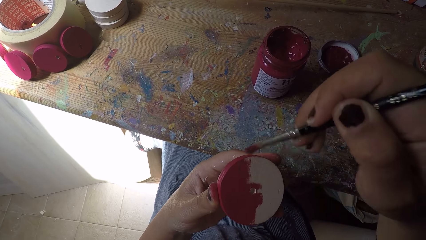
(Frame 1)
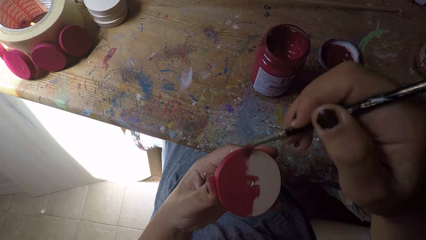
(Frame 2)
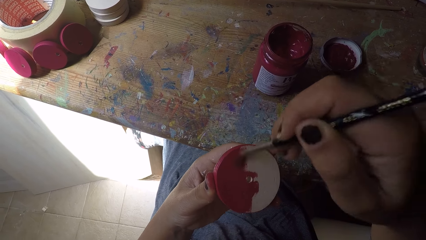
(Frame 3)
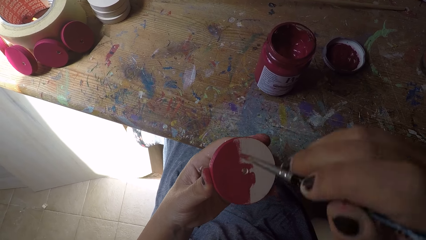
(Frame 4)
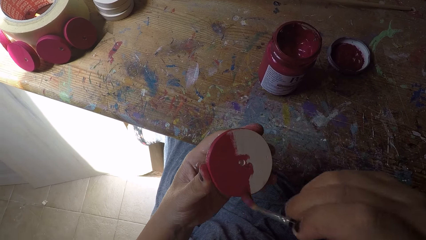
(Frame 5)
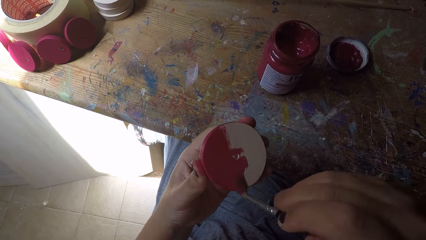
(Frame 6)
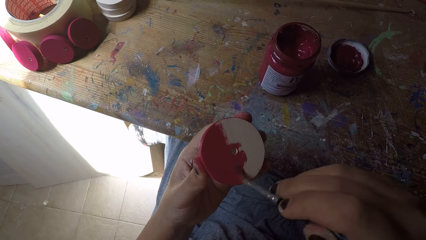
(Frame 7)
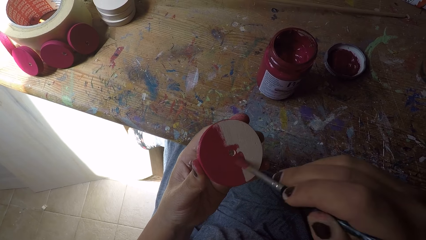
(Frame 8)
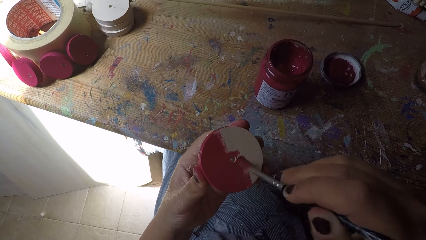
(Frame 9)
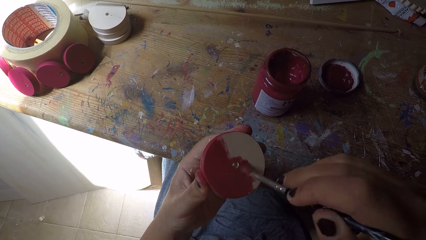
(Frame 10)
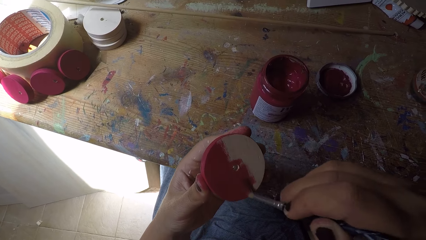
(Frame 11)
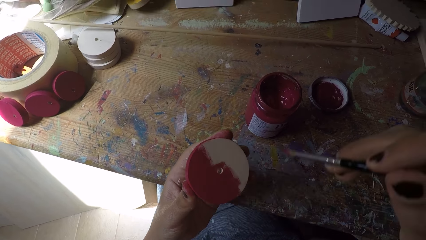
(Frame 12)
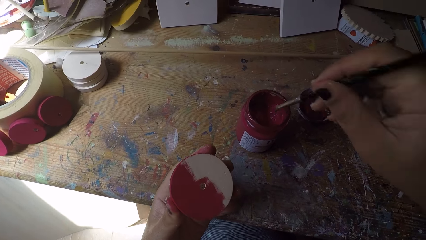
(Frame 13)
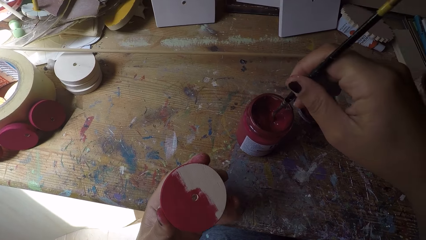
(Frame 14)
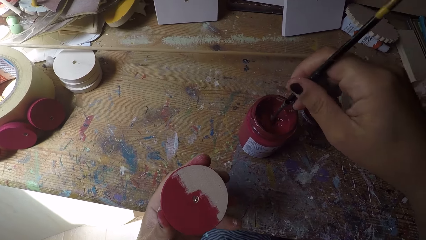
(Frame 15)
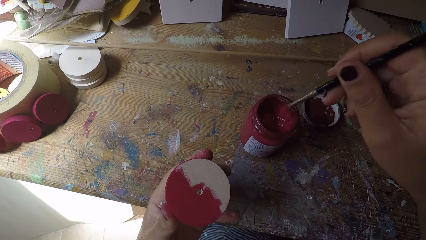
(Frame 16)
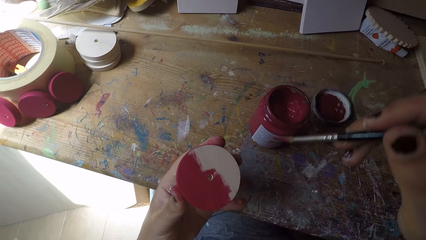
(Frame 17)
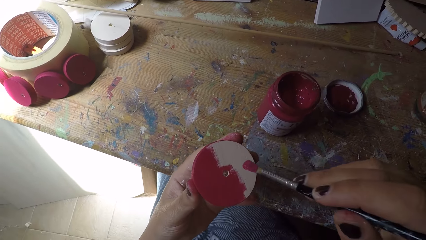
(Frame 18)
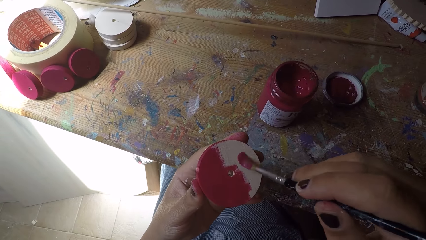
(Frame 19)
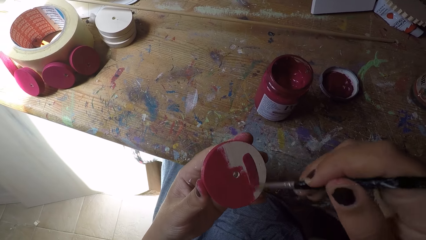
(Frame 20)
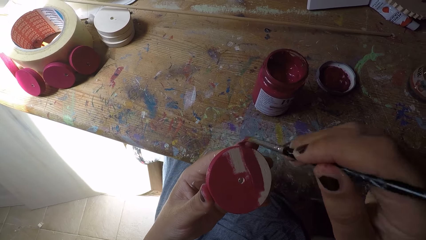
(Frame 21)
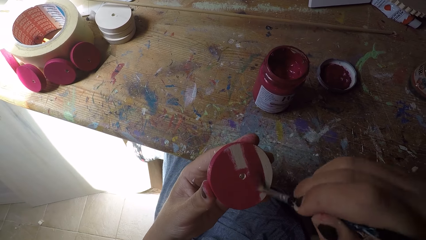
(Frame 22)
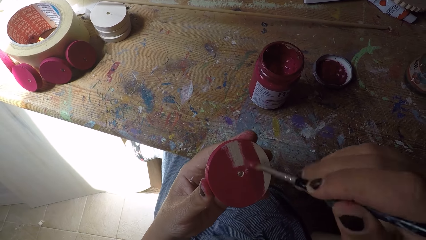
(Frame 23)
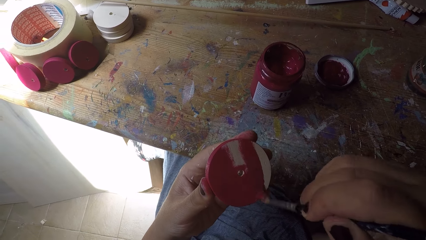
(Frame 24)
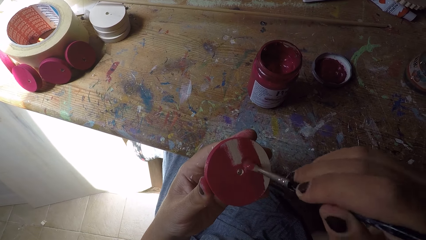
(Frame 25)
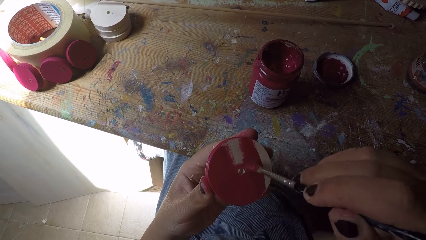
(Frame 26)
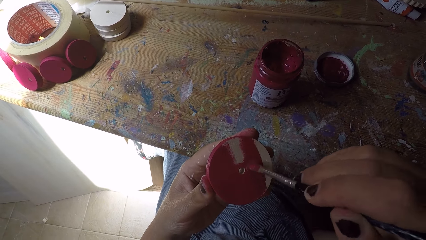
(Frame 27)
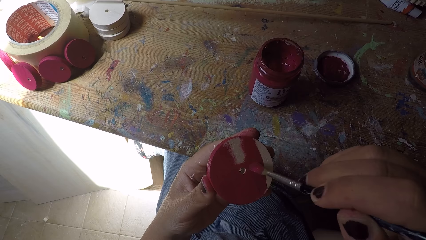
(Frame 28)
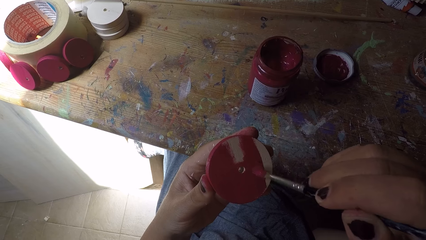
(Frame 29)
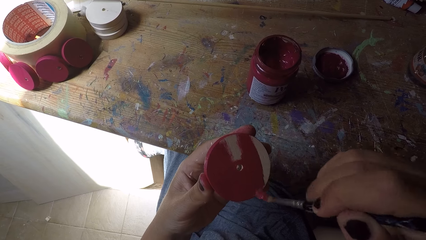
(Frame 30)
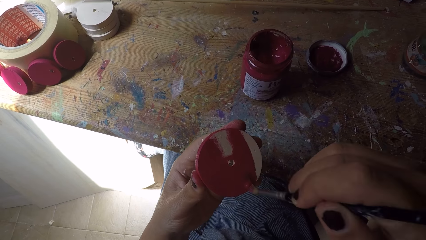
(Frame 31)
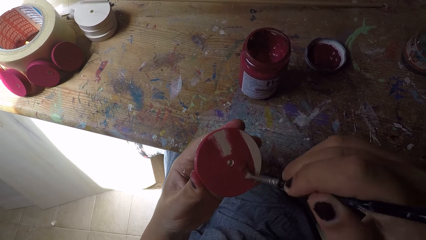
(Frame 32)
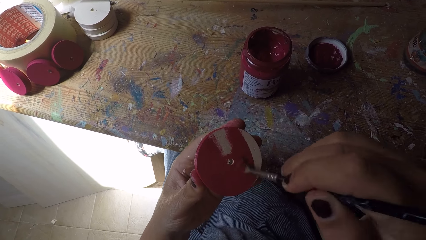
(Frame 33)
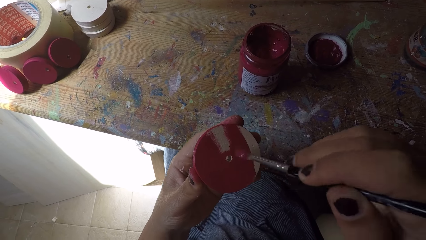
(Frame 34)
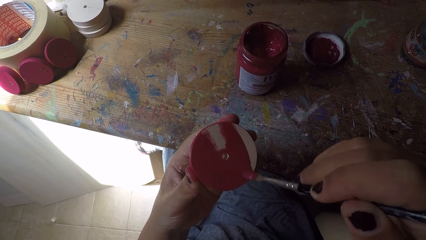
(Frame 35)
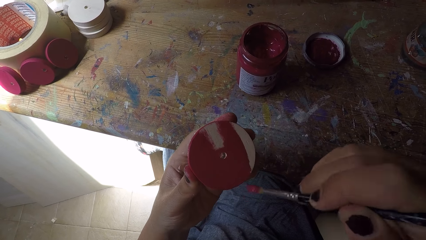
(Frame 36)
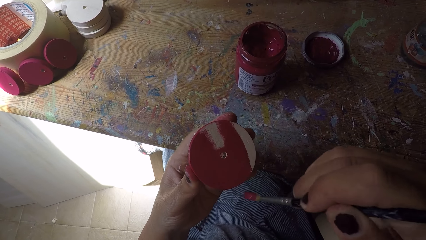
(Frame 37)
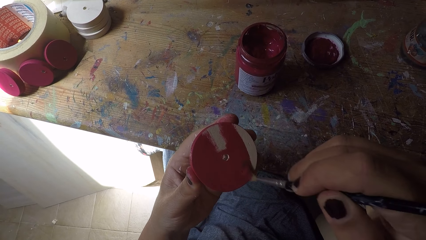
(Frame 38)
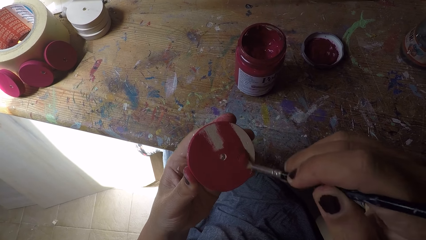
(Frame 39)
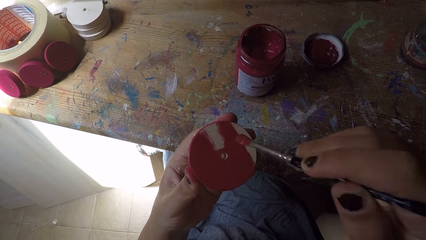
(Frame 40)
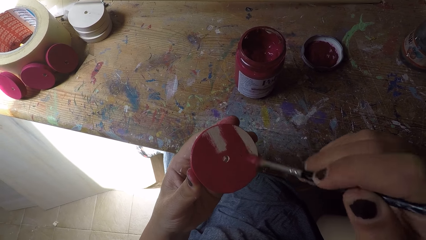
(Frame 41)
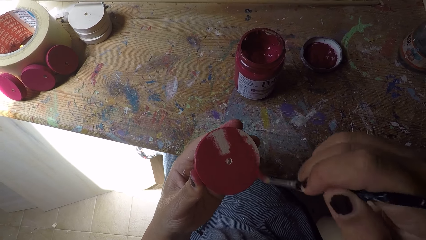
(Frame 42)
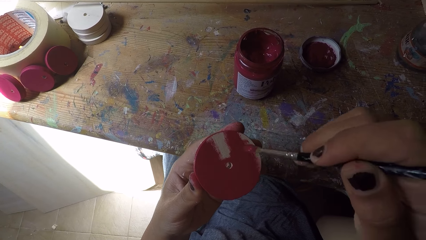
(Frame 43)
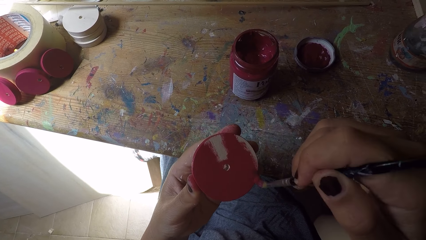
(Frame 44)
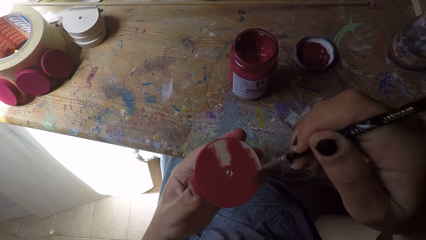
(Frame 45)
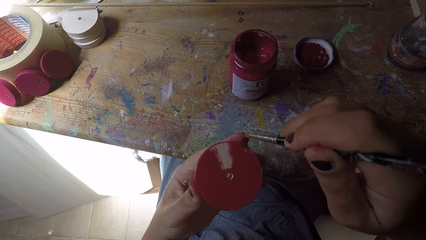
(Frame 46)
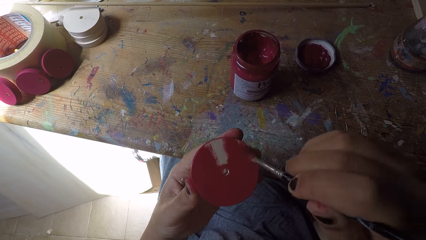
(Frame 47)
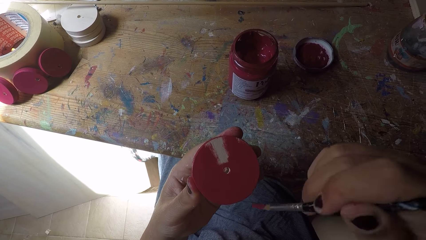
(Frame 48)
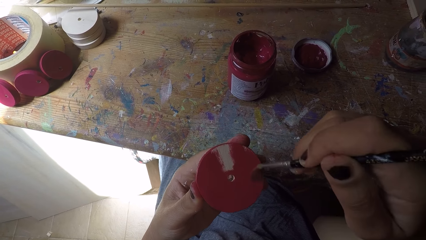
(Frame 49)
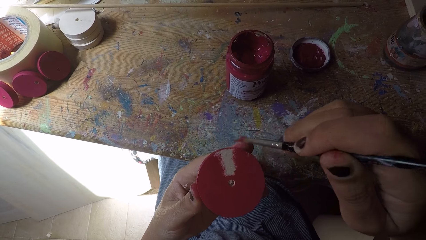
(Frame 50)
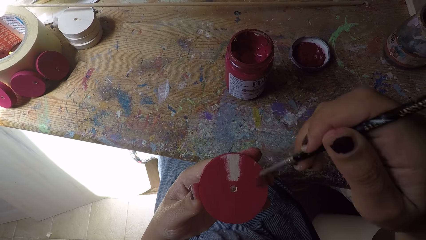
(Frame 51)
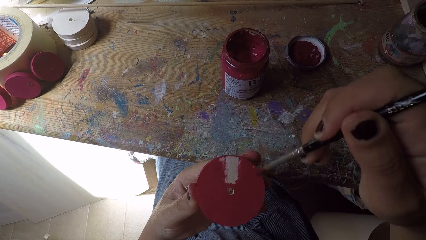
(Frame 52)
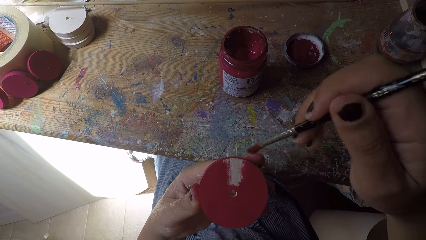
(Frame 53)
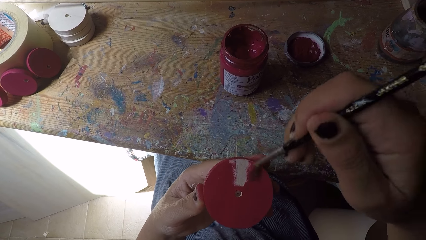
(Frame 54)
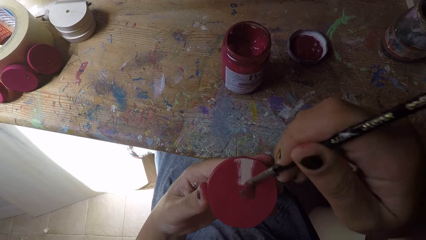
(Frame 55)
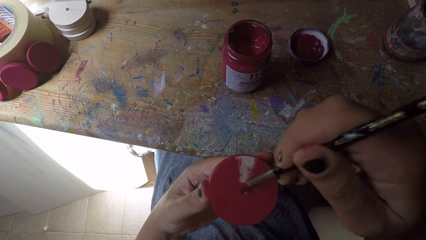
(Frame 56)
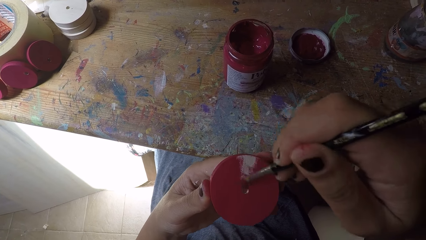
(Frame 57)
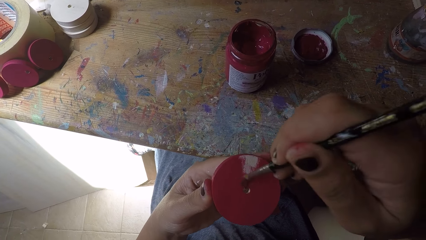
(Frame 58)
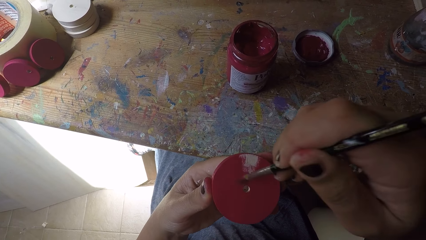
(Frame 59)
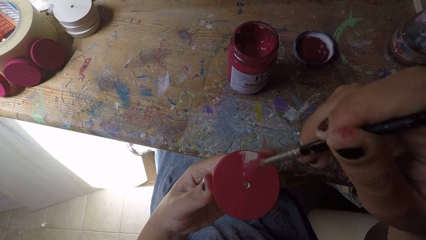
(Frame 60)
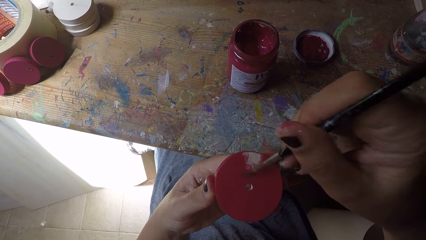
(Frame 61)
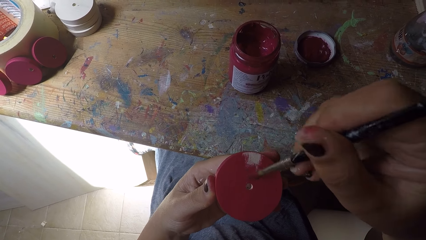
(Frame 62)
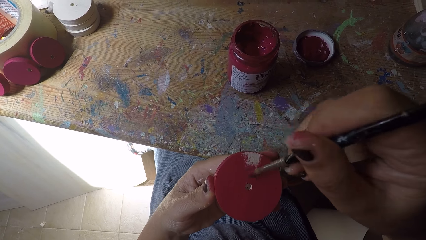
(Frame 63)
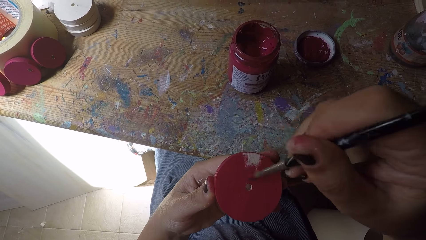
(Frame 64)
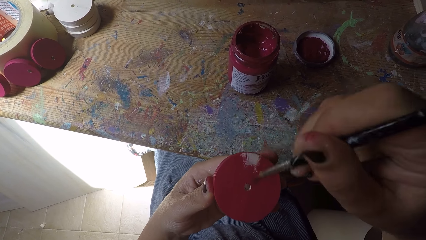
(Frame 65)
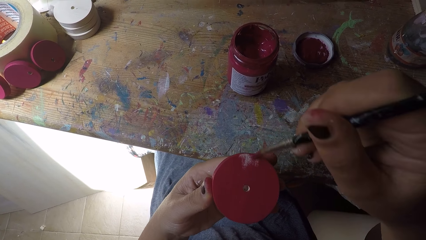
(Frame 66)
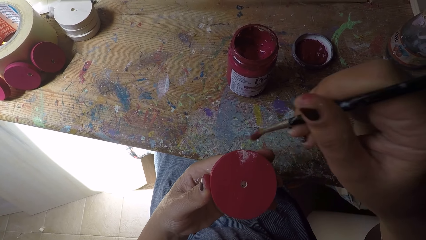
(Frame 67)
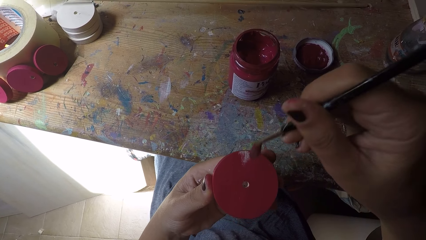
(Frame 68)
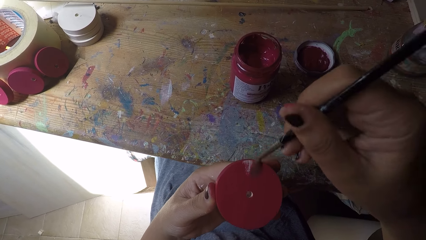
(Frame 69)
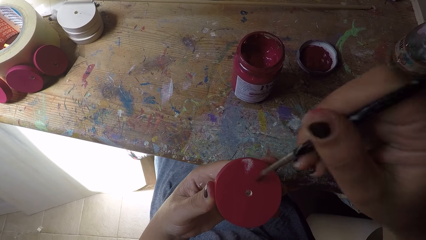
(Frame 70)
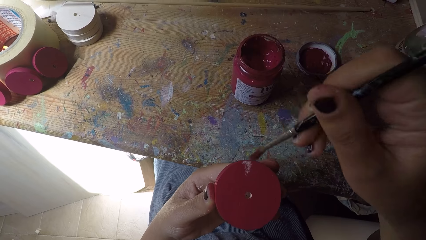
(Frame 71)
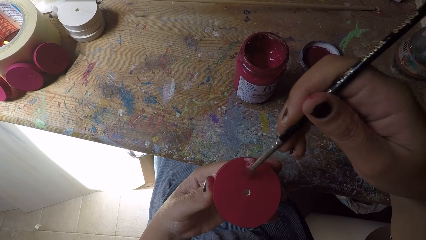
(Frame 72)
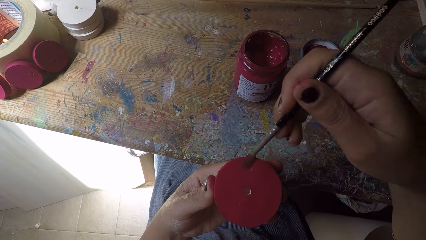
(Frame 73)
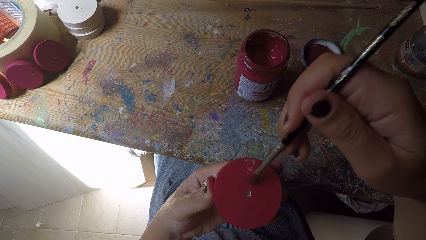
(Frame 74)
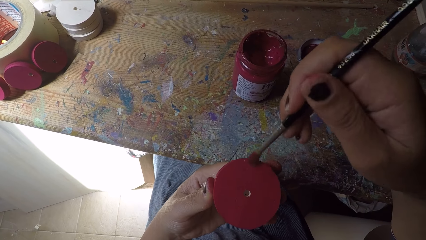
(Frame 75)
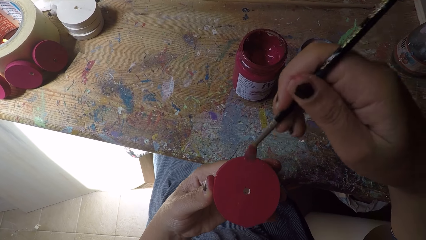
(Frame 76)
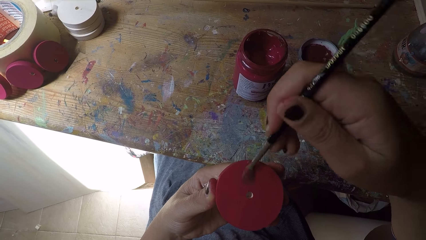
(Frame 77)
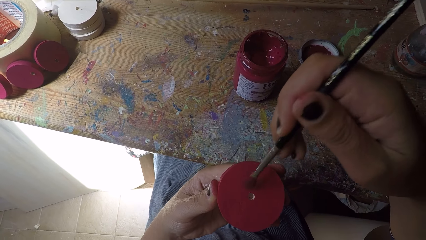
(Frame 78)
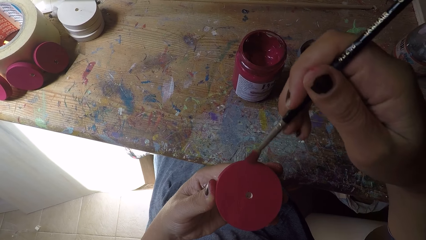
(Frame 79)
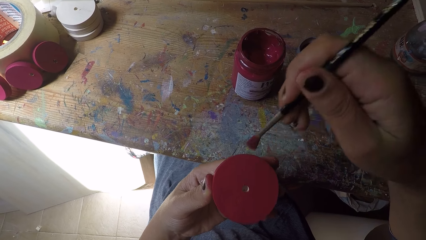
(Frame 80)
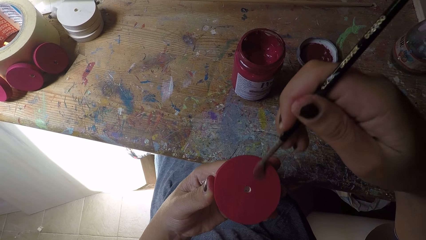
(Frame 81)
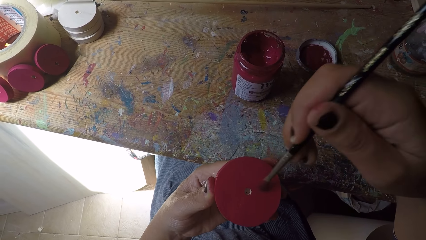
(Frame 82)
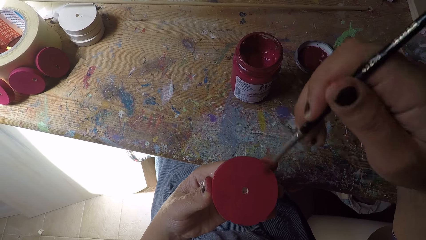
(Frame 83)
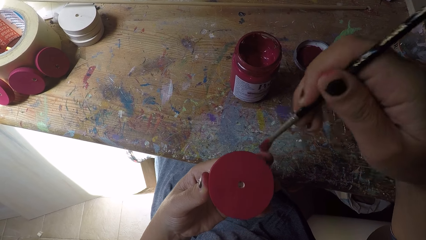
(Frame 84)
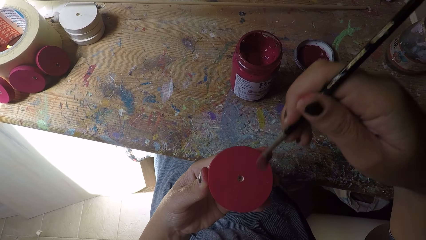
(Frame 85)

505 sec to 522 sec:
The camera wearer scoops paint from the paint can with the paint brush in her right hand. She paints the wood ornament with the paint brush in her right hand.
